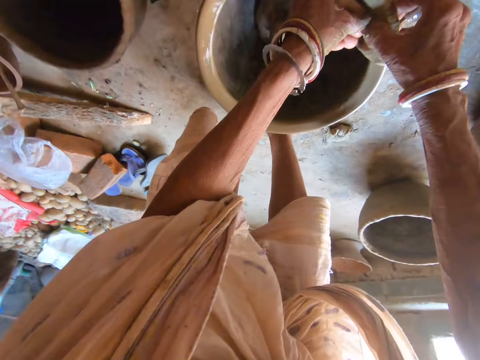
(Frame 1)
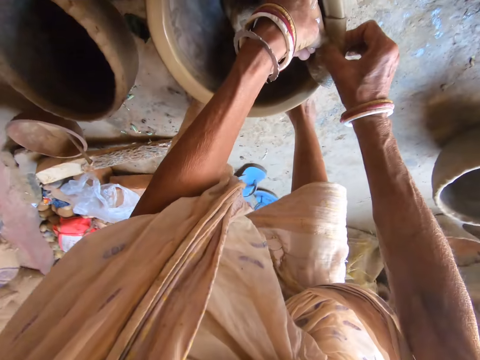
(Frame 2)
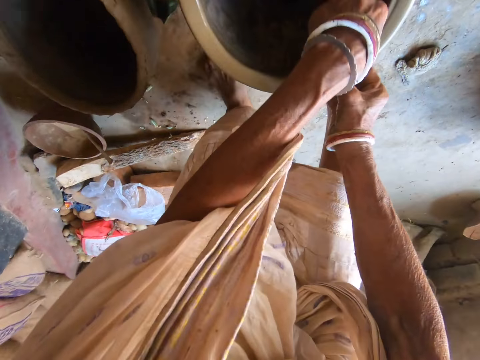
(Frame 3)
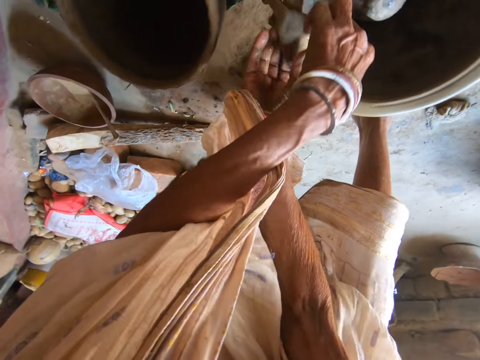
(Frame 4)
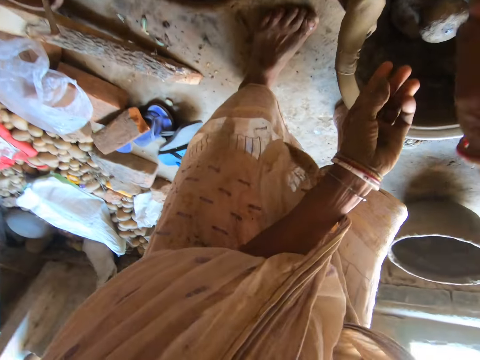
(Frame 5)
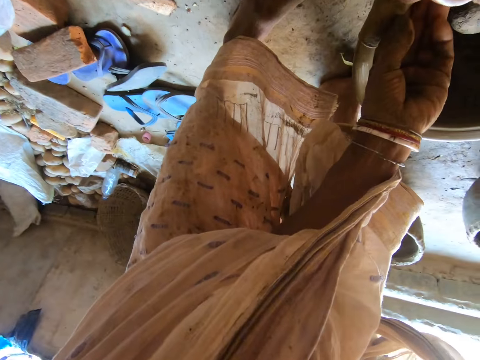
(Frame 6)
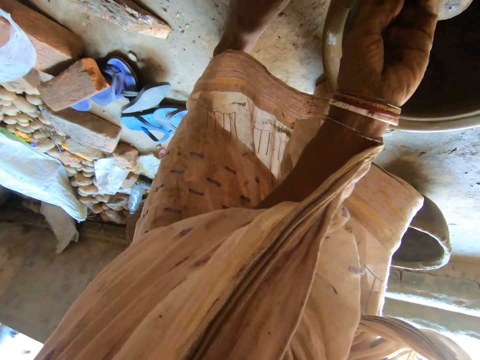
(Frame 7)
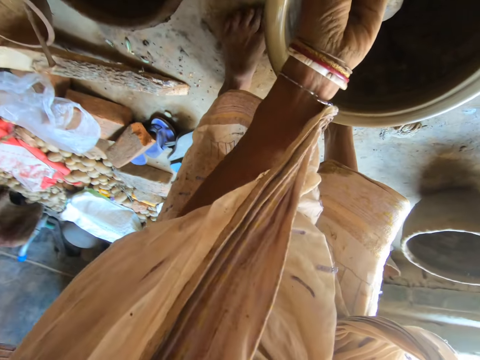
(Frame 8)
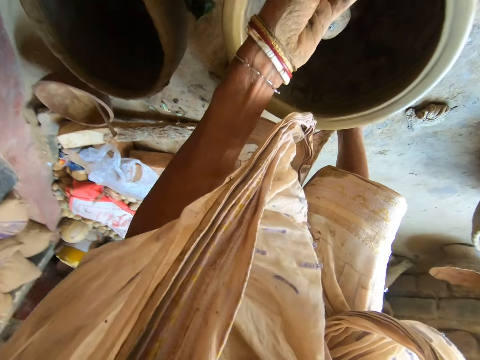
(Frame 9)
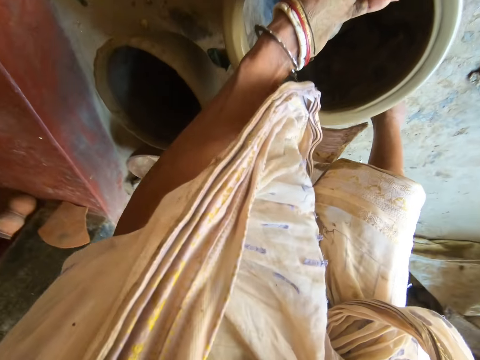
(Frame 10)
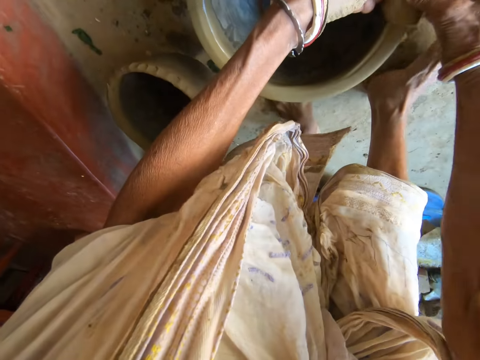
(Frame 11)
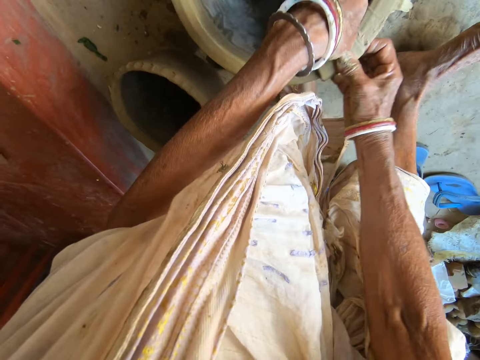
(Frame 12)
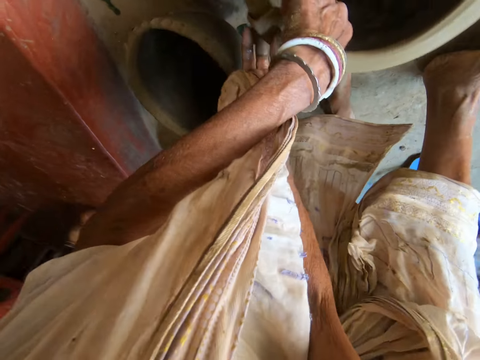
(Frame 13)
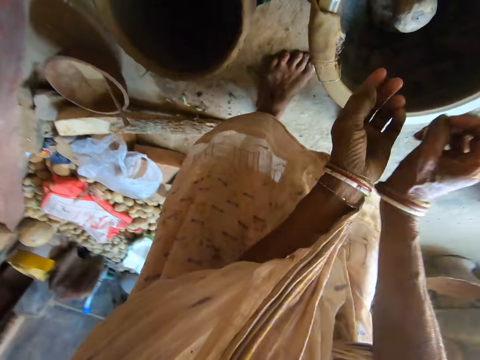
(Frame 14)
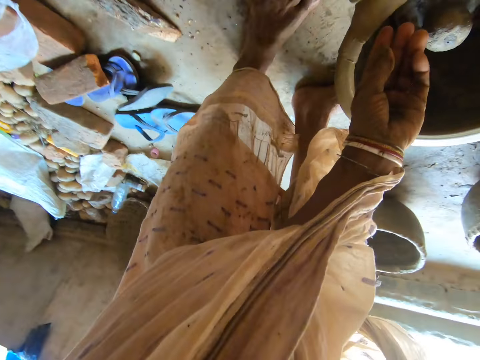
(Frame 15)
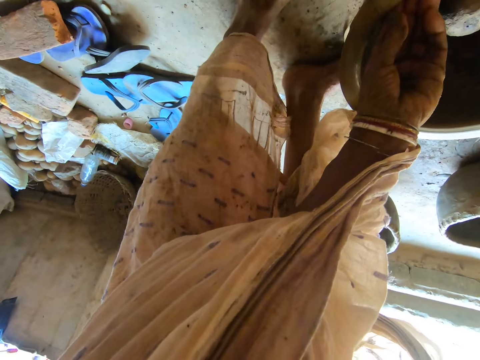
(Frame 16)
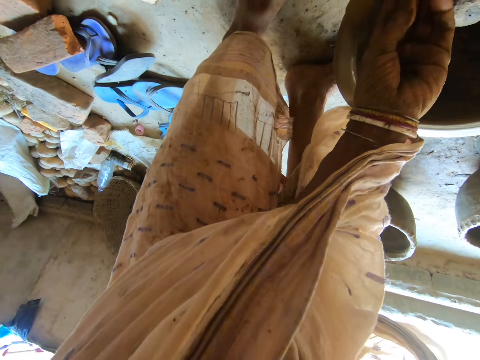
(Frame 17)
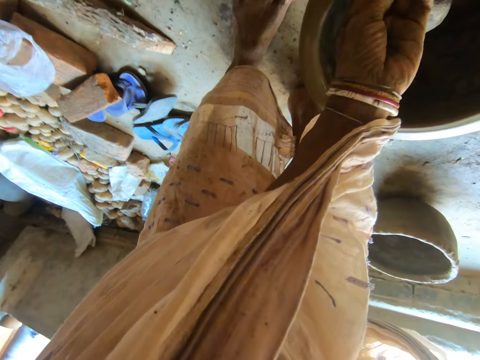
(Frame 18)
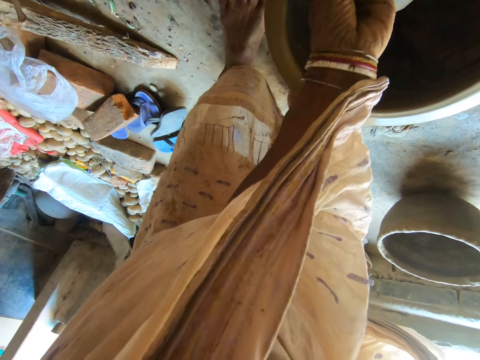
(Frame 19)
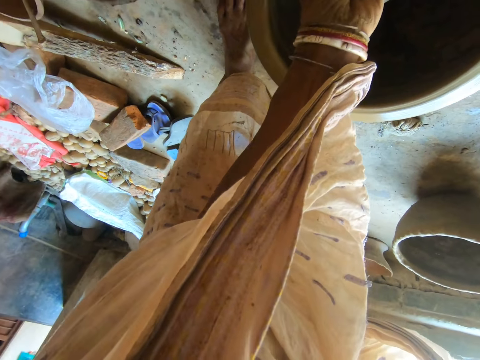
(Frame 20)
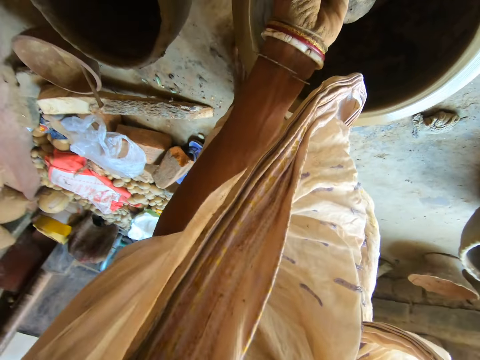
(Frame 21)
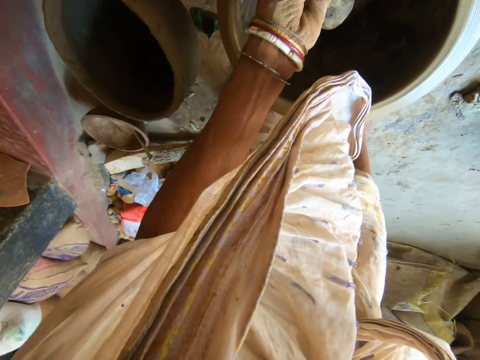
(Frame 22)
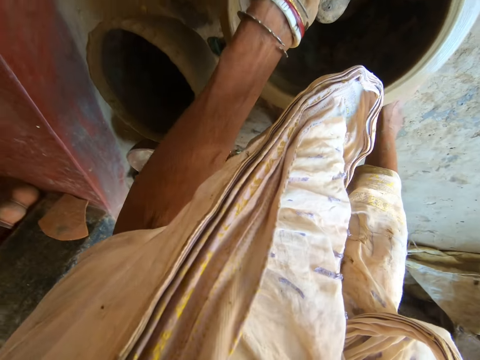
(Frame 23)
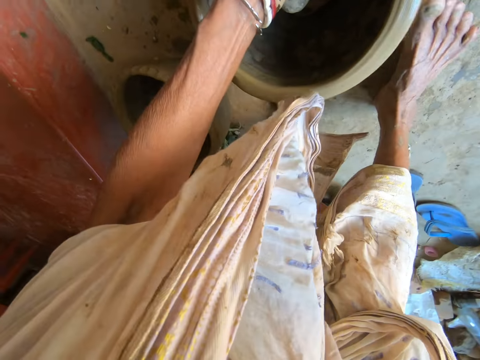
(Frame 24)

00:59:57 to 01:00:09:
The camera wearer adjusts her position. She cleans the pot with the piece of cloth. She adjusts her position. She cleans the pot with the piece of cloth.

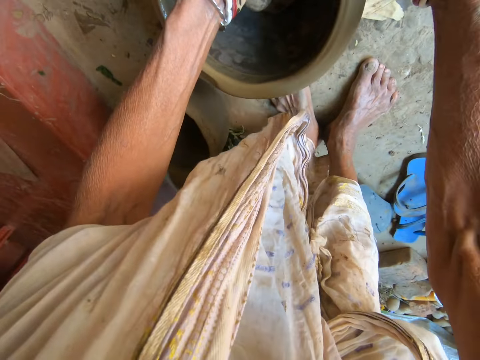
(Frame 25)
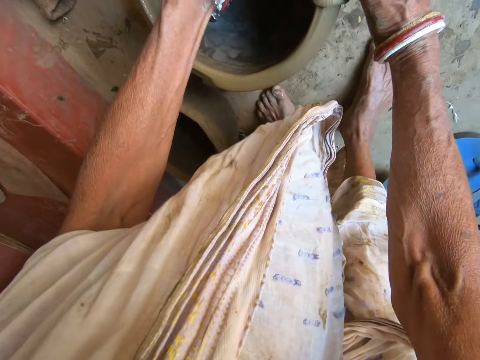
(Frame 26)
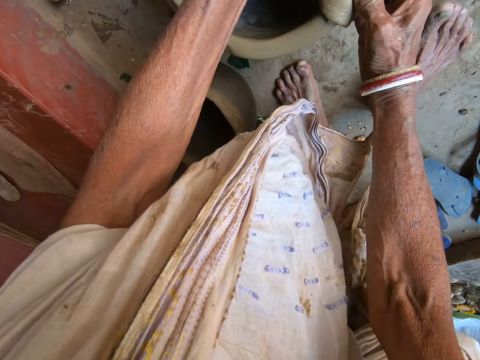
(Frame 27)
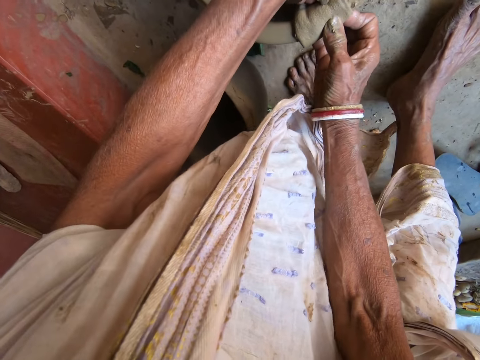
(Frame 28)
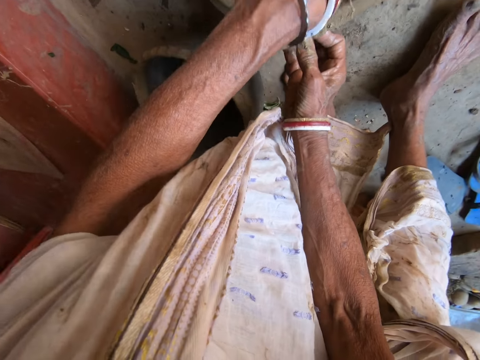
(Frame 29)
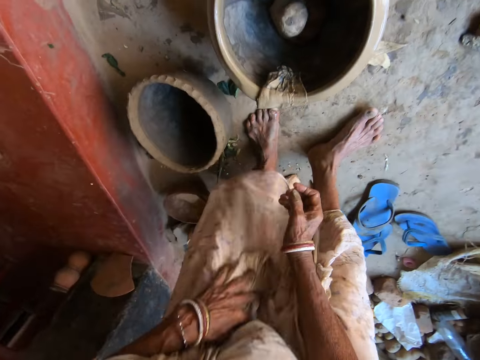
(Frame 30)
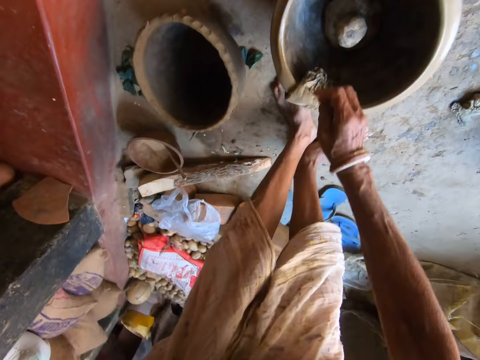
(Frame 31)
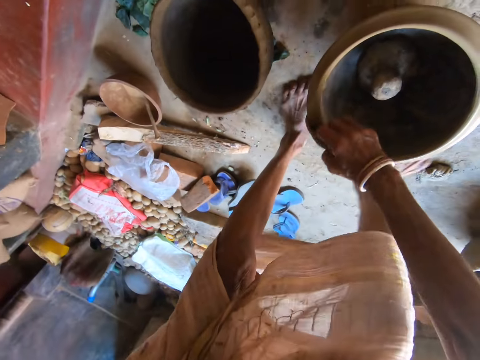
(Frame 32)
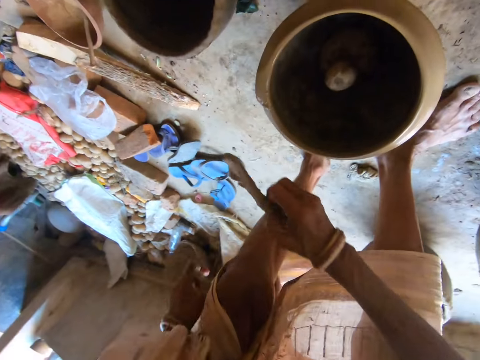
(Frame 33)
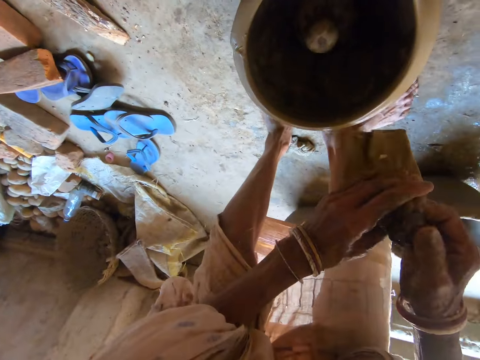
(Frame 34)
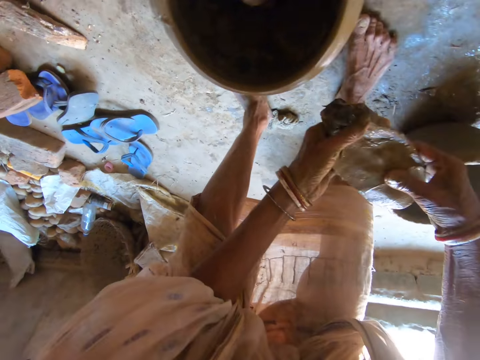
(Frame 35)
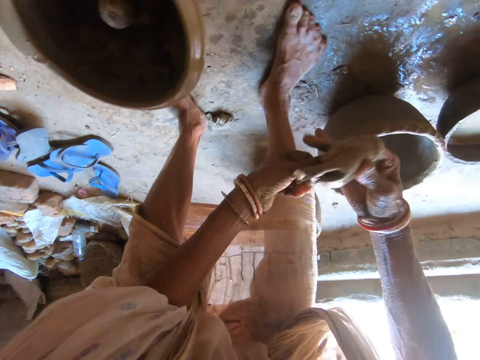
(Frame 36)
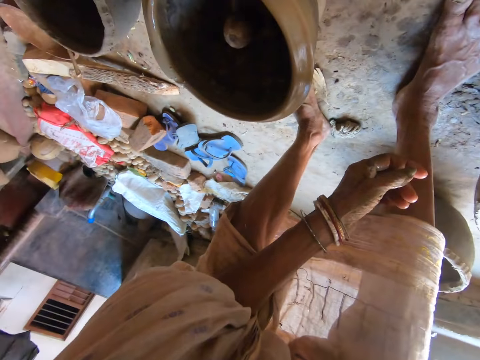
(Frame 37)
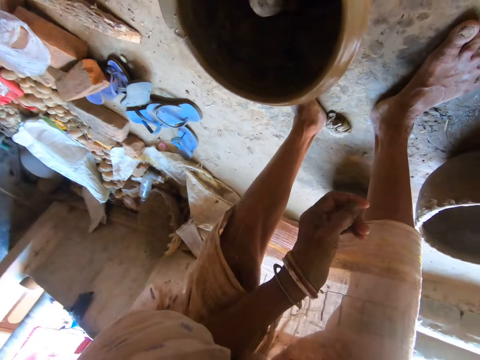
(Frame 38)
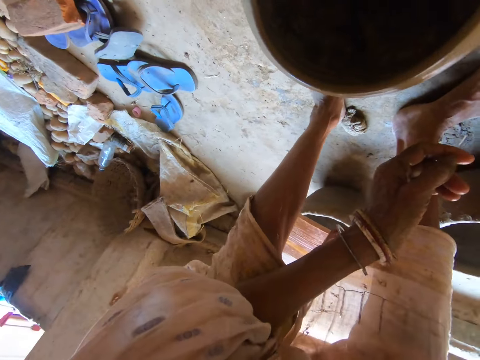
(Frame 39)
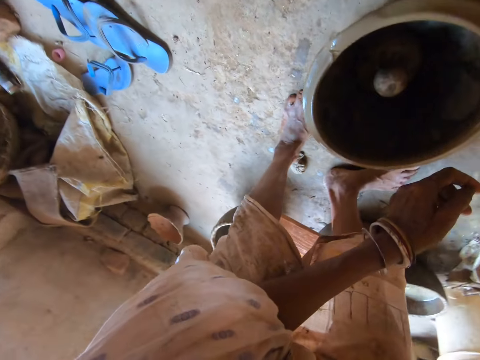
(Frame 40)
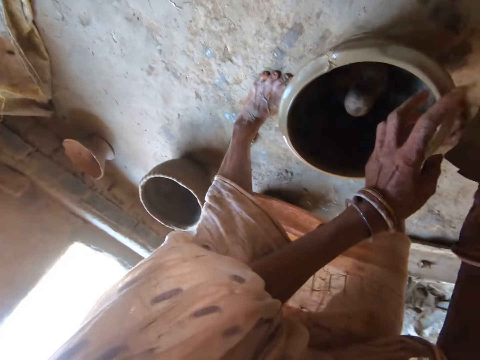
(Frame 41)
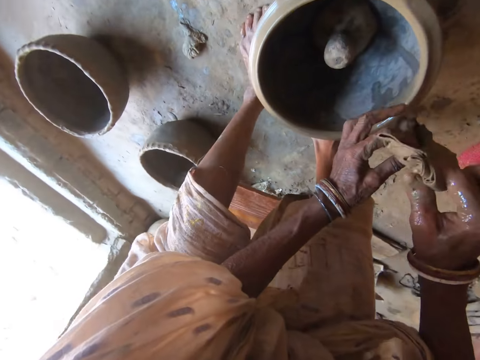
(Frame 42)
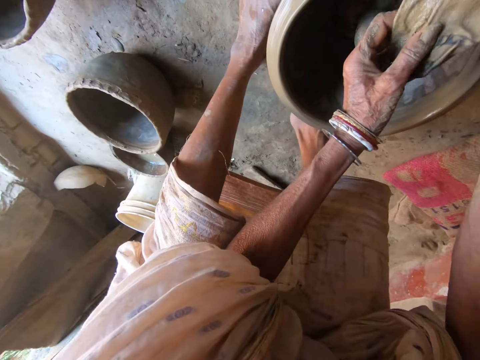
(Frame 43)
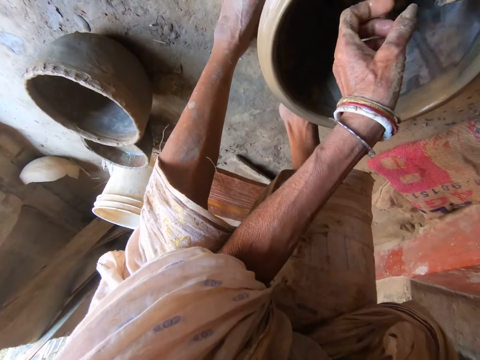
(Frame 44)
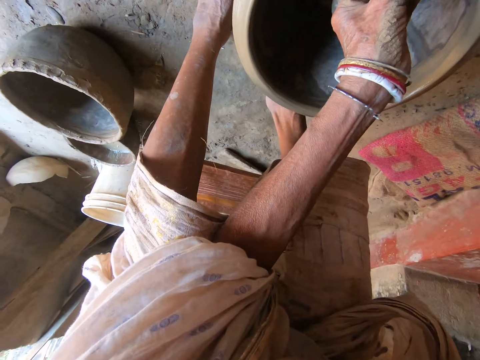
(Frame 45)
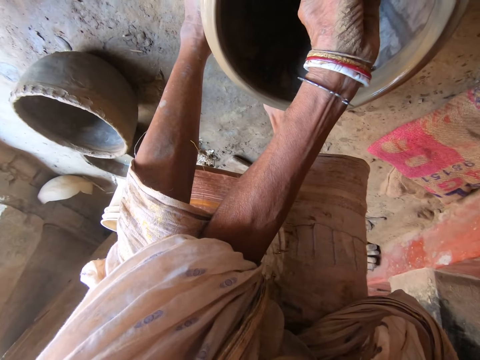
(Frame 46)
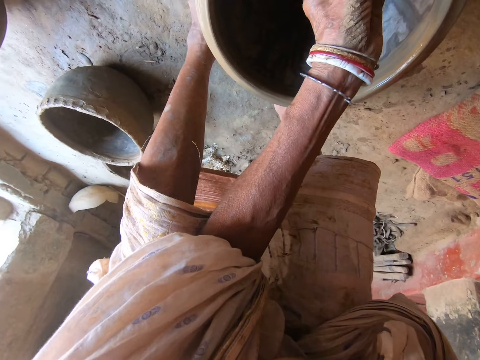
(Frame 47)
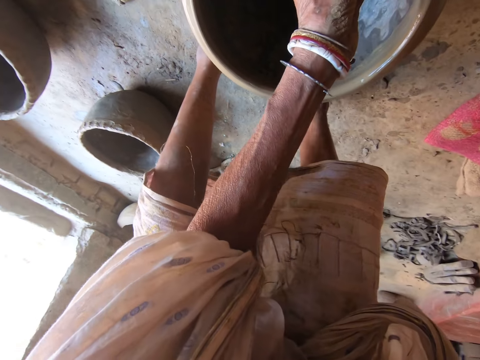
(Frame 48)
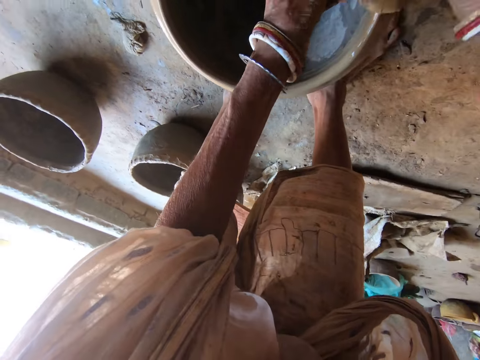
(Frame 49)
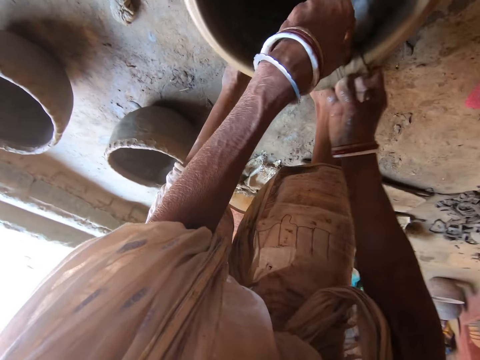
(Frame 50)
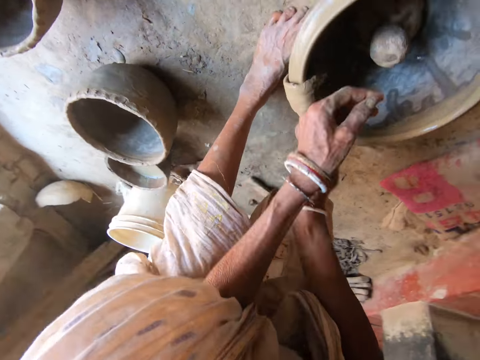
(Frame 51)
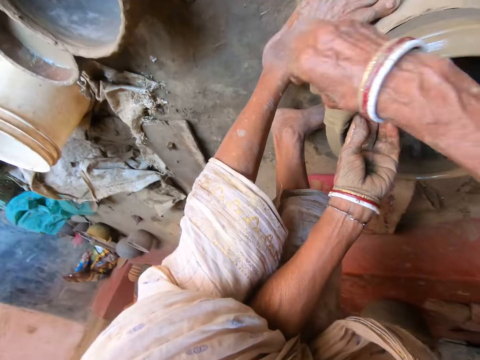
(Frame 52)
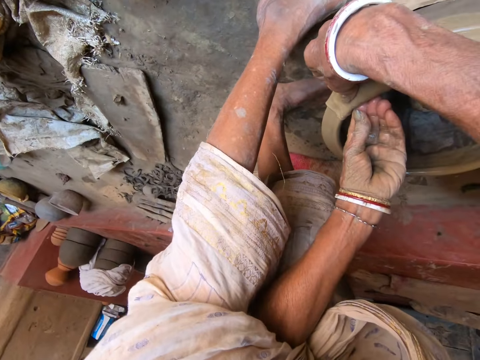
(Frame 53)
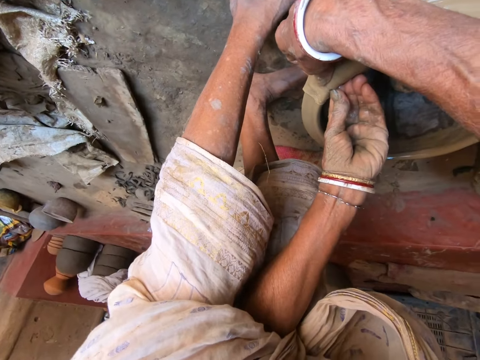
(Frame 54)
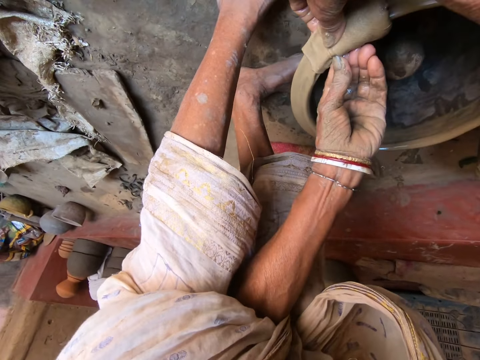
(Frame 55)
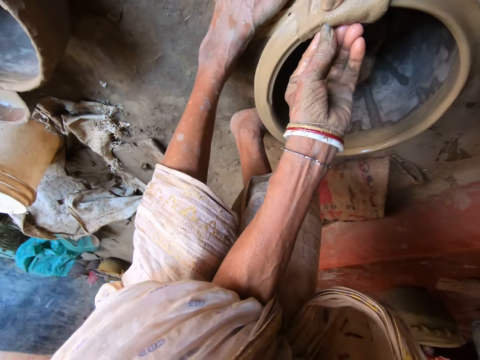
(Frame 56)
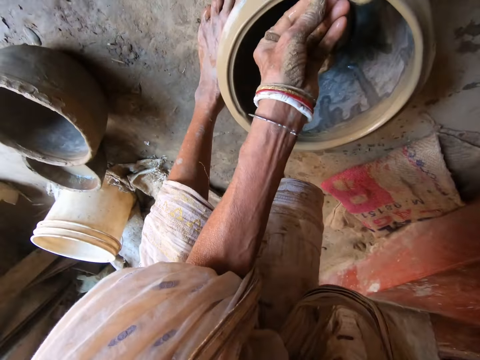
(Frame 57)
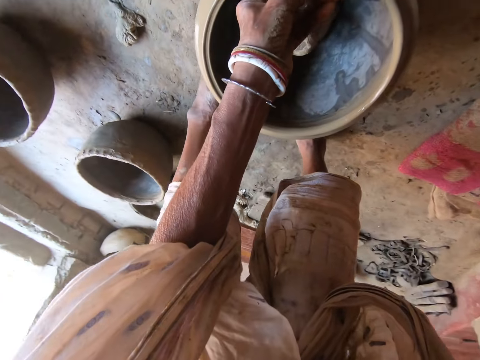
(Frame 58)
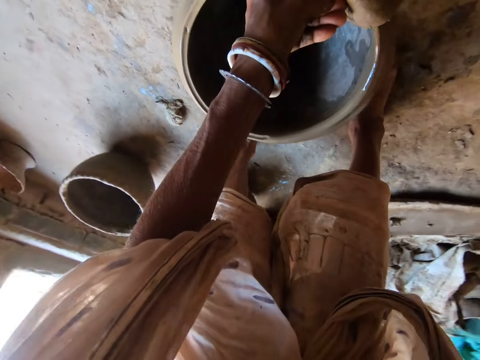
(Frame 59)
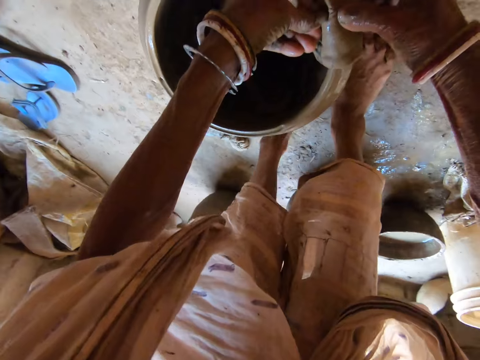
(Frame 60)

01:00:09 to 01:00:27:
The camera wearer fixes the camera. She picks up the piece of cloth from the pot on the floor with her right hand. She holds the piece of cloth with both her hands, folds the piece of cloth, and dips the piece of cloth in the water. She drops the piece of cloth on the pot on the floor with both hands. She holds the piece of cloth with both her hands. She molds the pot on the floor with the piece of cloth in her right hand. She cleans the pot with the piece of cloth. She adjusts her position. She cleans the pot with the piece of cloth.
